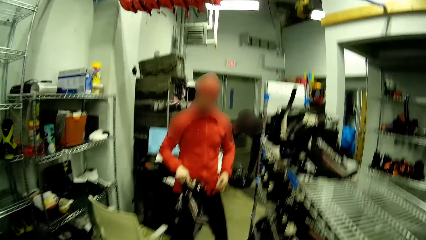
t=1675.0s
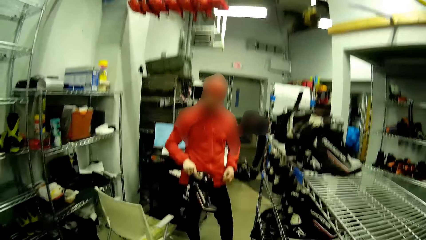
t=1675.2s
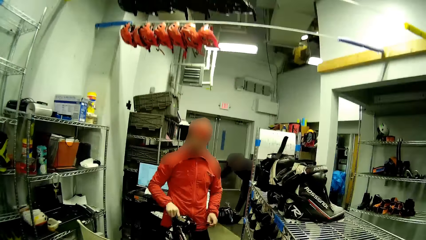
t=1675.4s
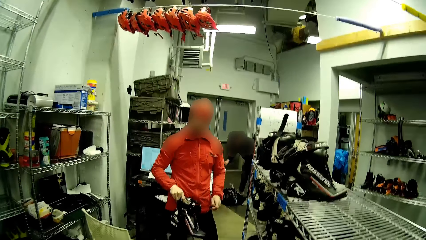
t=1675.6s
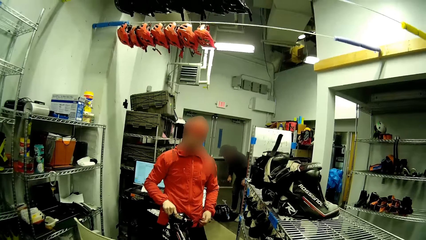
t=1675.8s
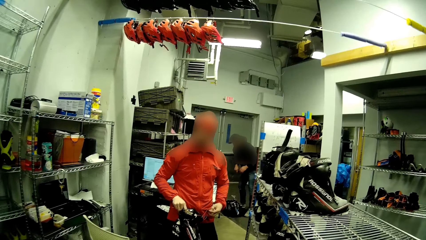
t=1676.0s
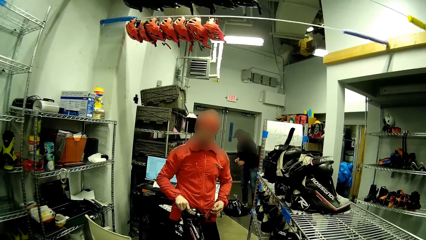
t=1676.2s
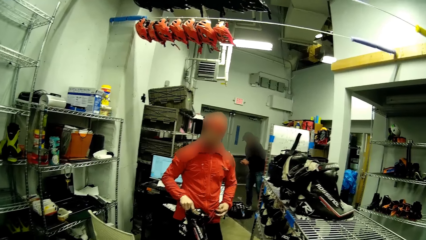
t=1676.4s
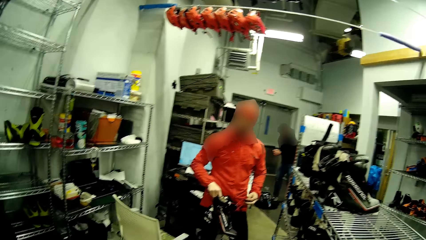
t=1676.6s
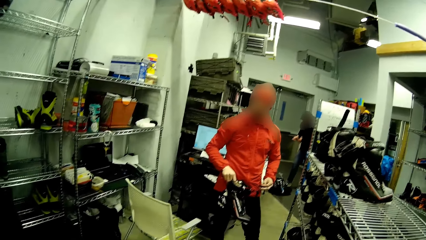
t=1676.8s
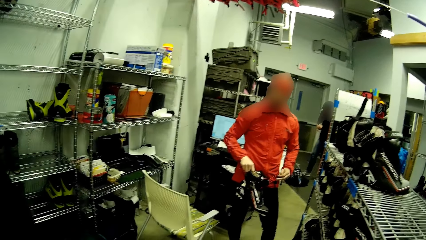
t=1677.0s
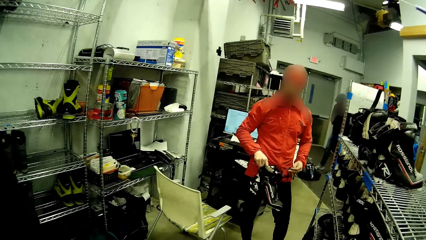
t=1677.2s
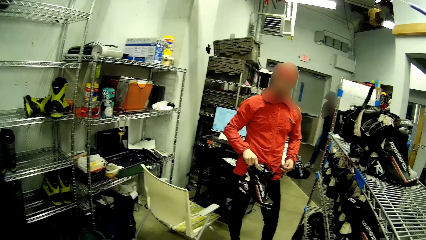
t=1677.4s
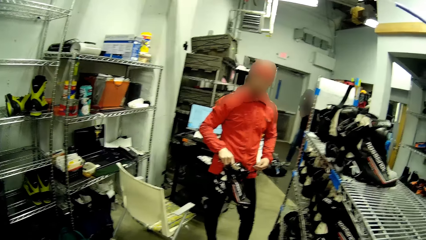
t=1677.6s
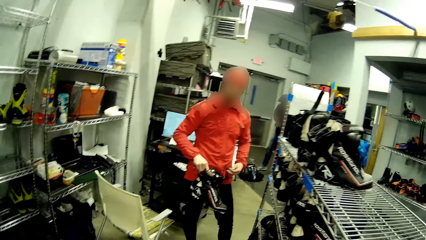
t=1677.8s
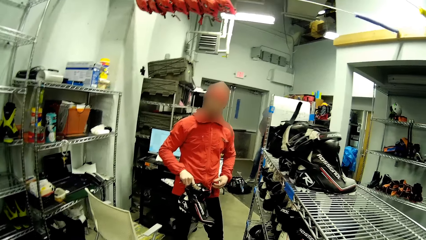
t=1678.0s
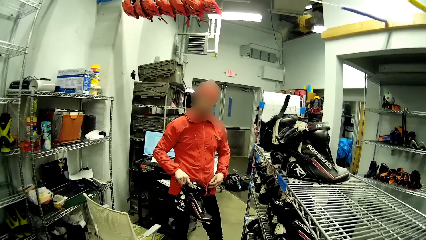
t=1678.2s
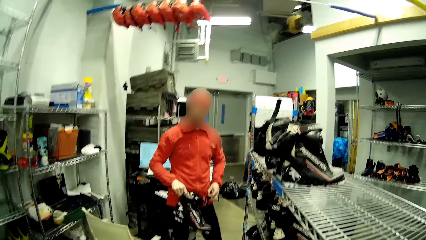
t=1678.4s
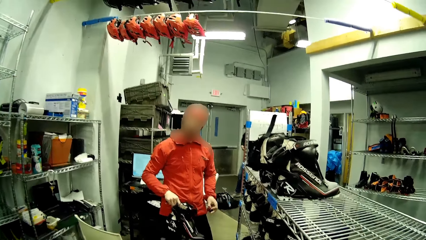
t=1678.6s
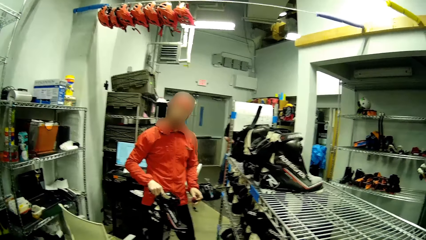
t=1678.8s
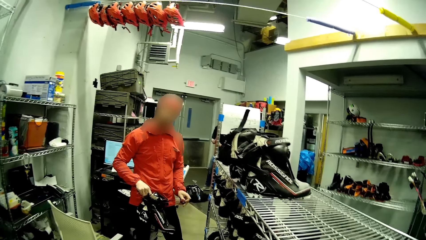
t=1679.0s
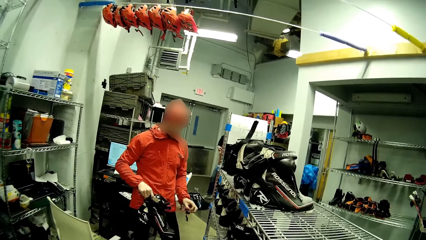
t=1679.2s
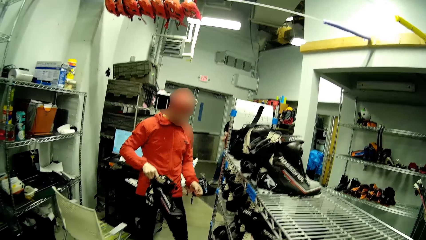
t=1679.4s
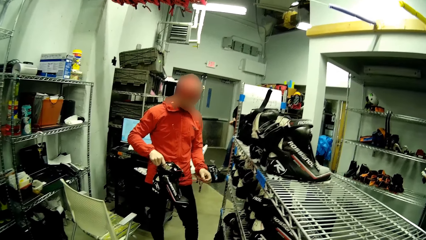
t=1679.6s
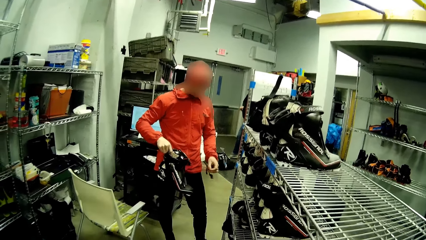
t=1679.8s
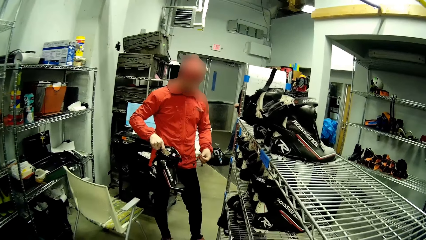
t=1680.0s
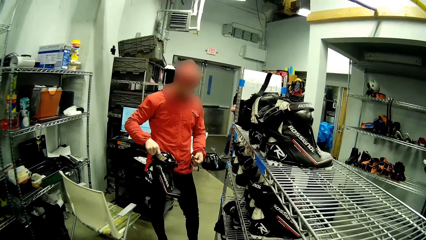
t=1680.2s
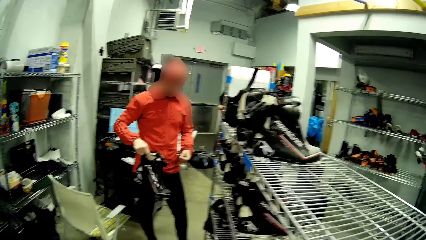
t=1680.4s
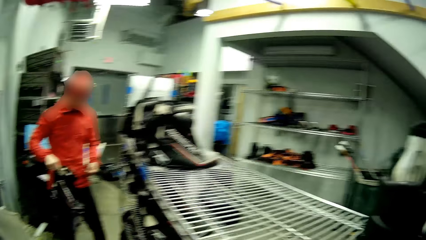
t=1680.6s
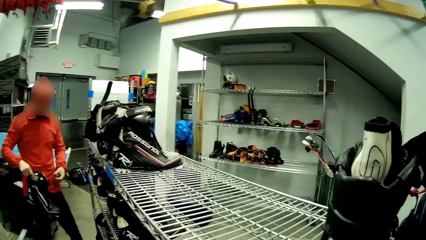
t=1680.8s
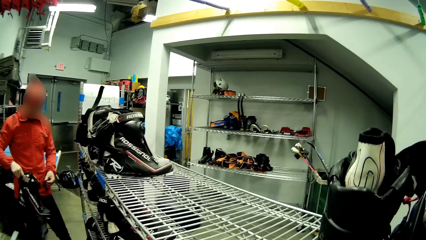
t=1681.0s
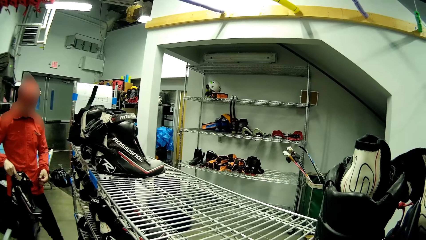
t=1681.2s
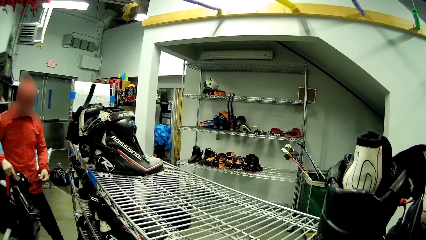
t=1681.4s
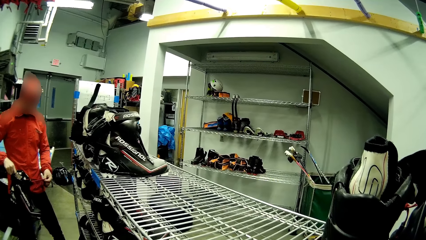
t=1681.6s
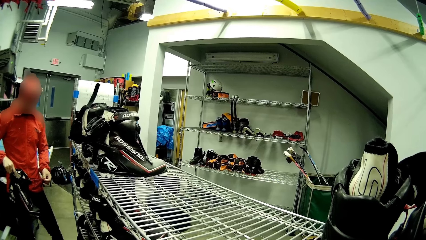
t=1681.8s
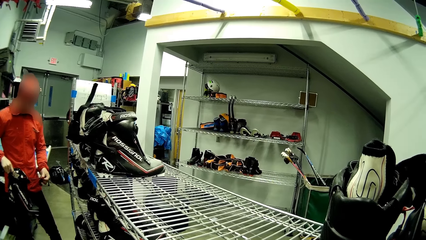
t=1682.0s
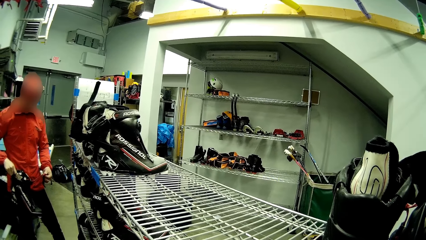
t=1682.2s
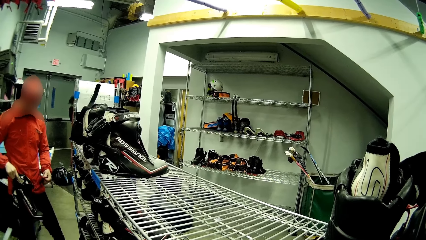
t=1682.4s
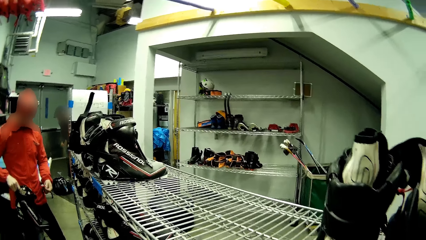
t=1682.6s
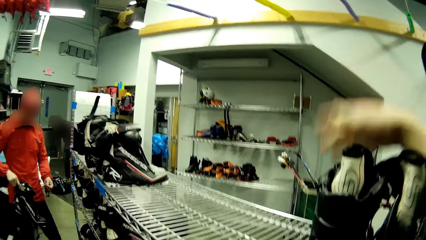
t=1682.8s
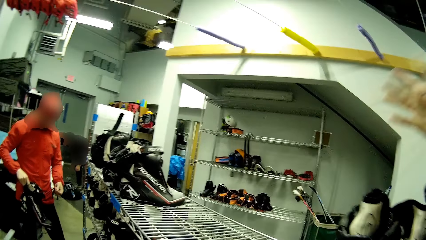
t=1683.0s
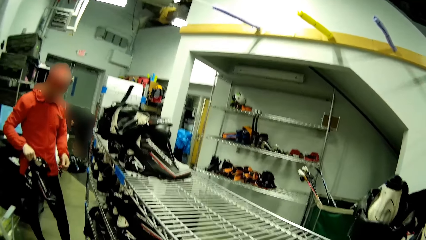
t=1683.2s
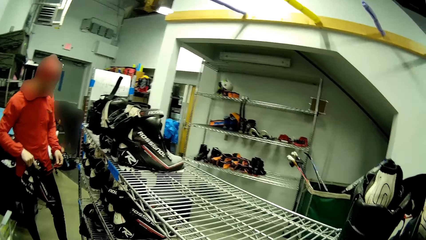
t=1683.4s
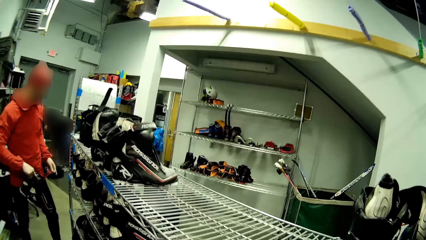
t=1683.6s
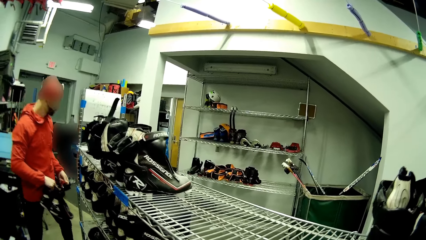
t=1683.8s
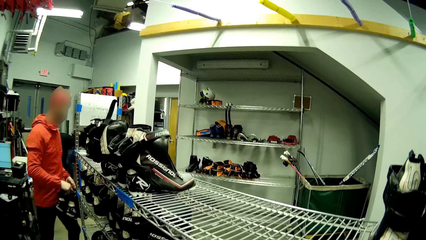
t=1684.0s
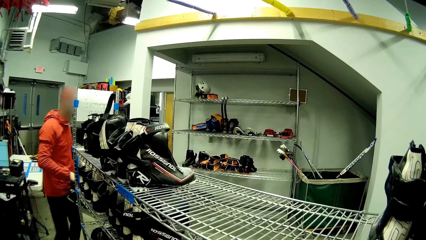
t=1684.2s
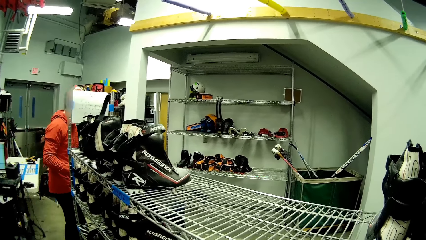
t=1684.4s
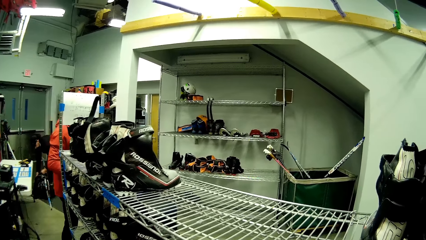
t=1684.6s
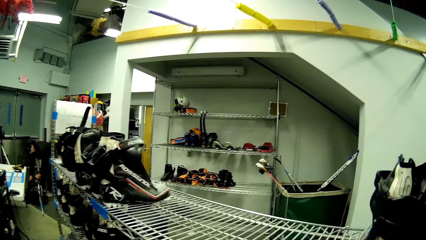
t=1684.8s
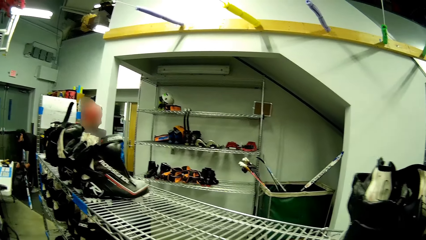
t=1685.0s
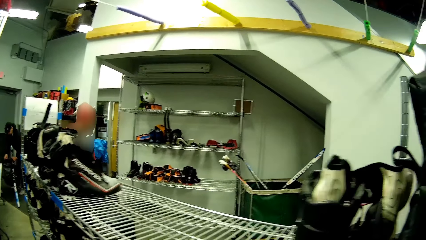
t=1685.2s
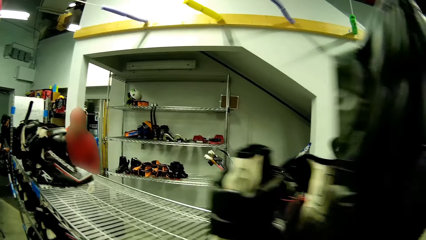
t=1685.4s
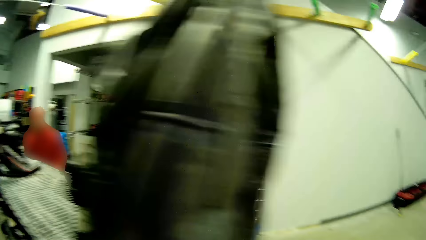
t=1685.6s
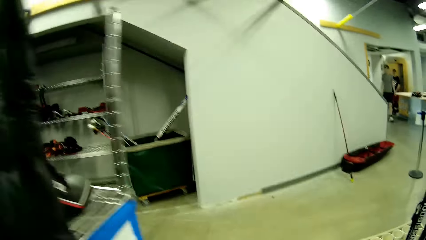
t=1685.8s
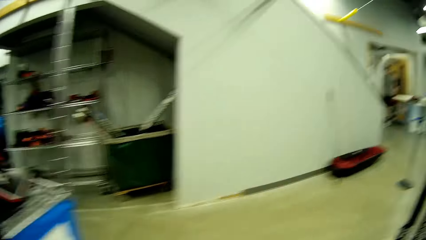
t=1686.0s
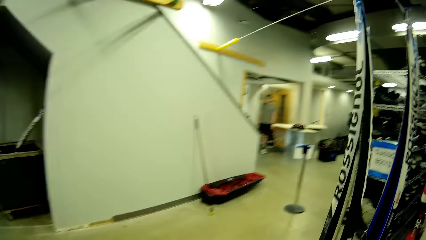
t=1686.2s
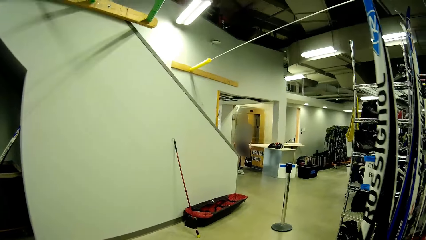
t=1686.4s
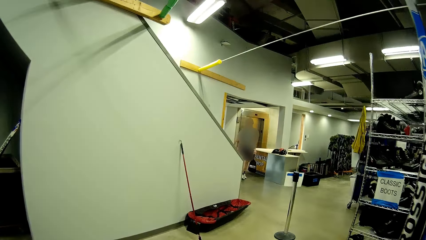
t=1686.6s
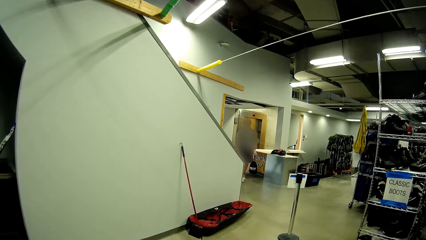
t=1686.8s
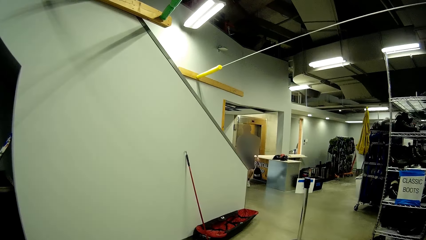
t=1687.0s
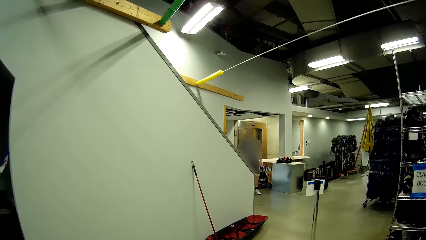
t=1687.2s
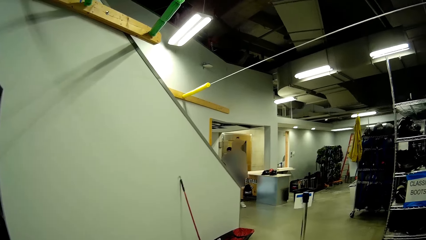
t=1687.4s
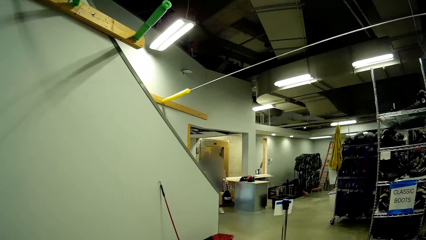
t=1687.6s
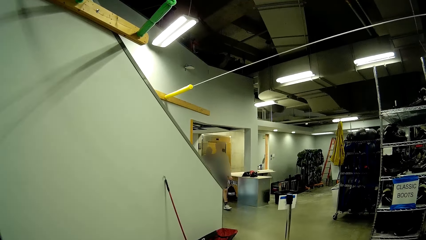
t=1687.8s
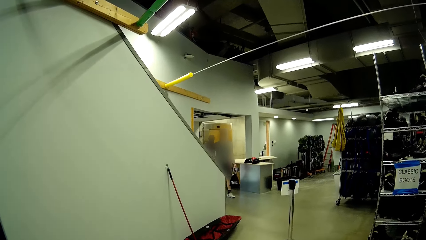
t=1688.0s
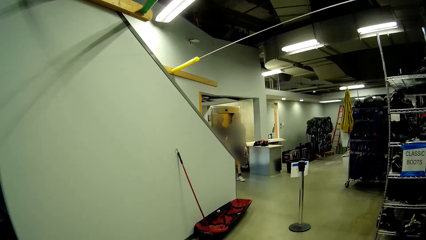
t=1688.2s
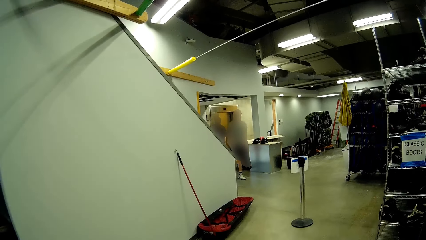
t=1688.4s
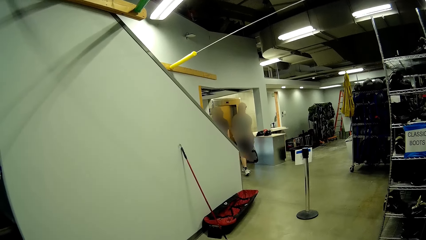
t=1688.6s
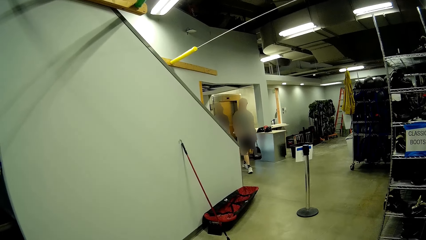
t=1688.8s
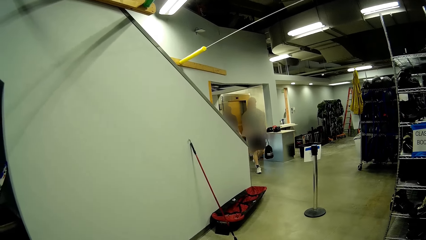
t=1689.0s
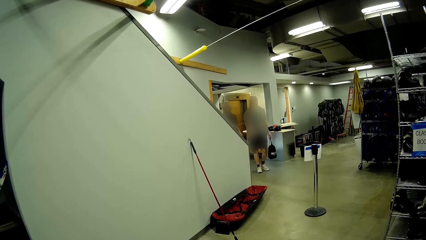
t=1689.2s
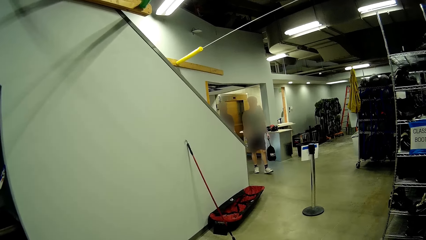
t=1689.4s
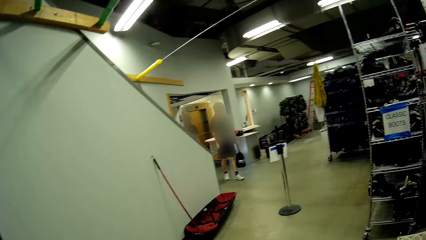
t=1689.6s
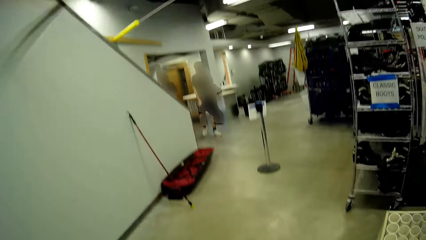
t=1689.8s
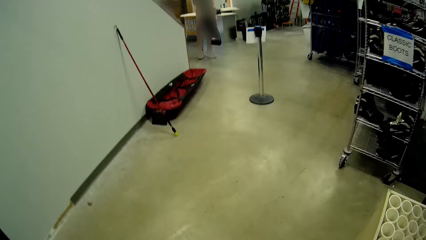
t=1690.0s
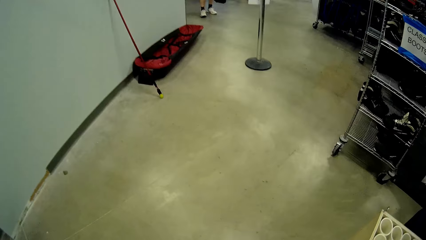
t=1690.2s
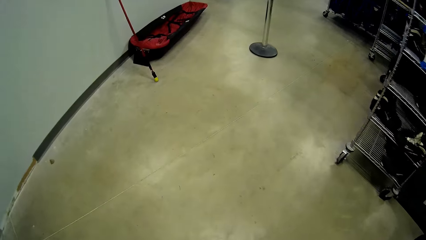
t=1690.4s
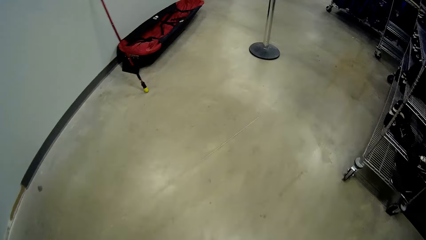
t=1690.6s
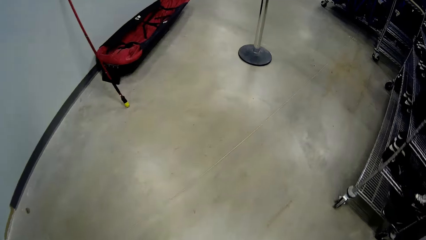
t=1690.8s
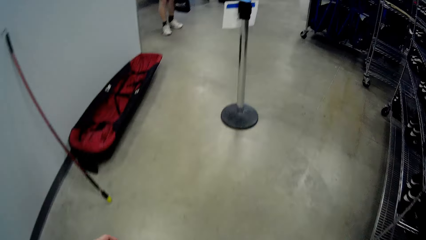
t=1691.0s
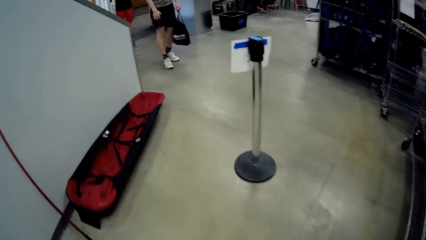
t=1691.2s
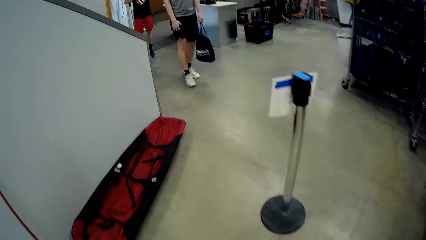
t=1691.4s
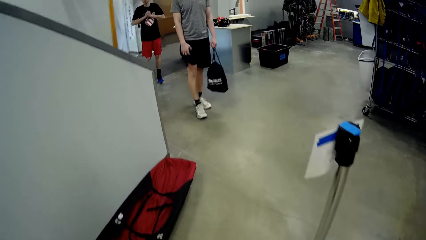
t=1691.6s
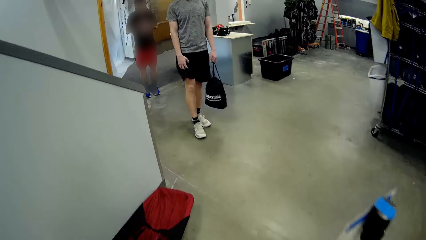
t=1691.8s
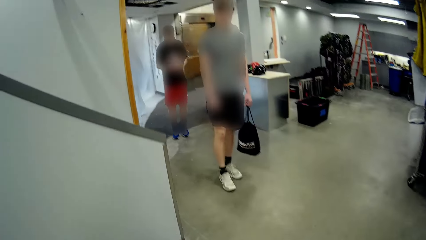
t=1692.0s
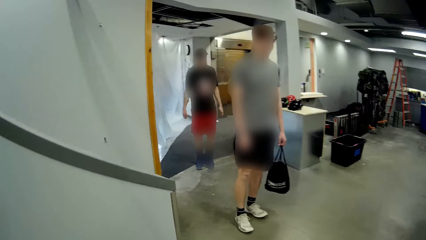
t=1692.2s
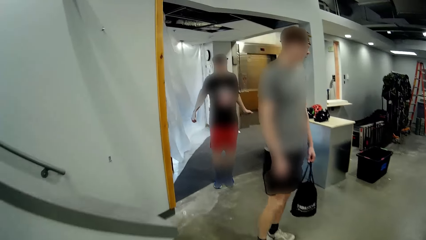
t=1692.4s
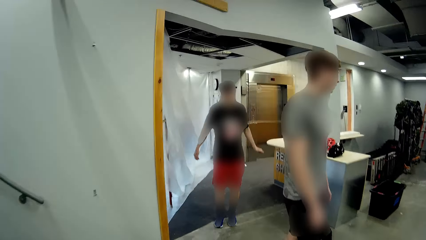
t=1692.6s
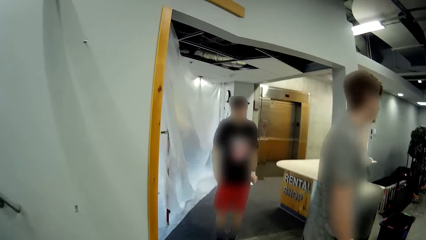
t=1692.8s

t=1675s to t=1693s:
A man moves the hand to the rack. He picks a lace from the rack with his right hand. He folds the shoelace. The camera wearer moves the hand to the shoes. Another person holds the shoelace. The camera wearer moves the hand on the shoes. The man picks a bag from the floor with both hands. A third person holds the bag. The camera wearer walks towards a man. They walk towards another man.
